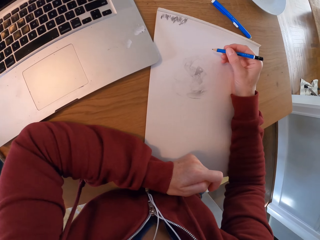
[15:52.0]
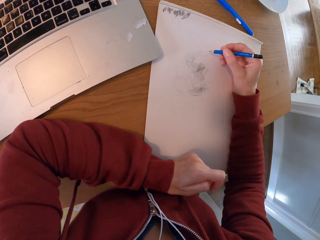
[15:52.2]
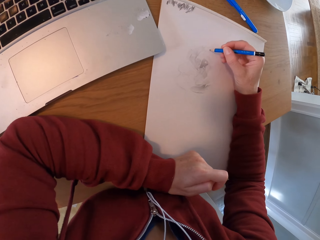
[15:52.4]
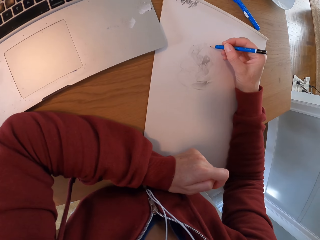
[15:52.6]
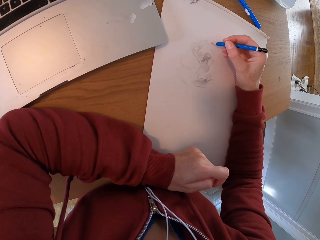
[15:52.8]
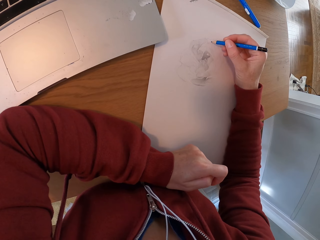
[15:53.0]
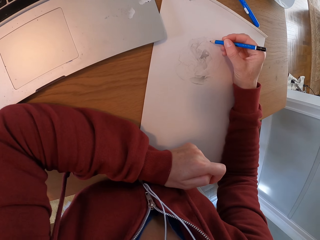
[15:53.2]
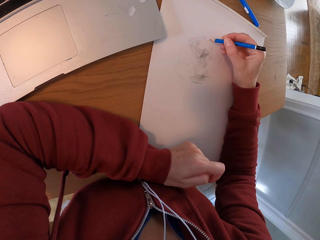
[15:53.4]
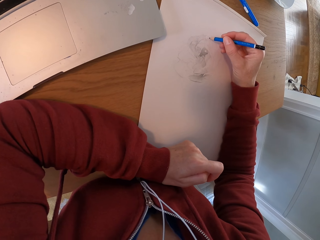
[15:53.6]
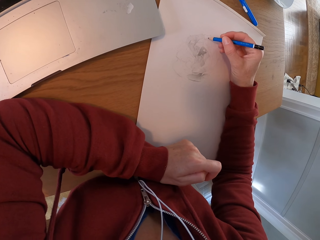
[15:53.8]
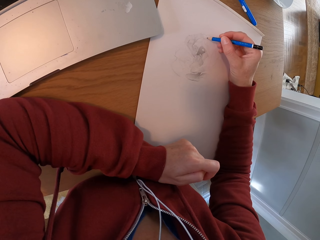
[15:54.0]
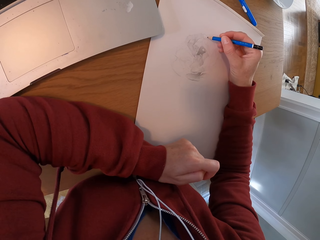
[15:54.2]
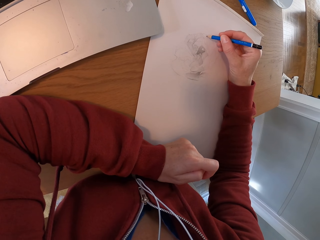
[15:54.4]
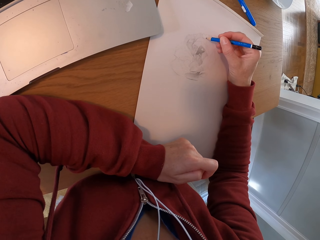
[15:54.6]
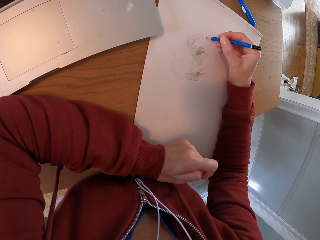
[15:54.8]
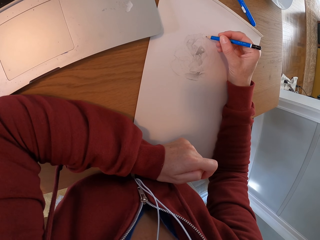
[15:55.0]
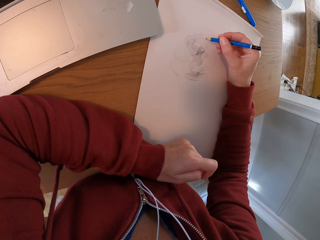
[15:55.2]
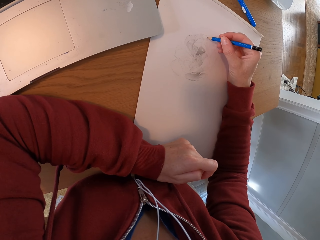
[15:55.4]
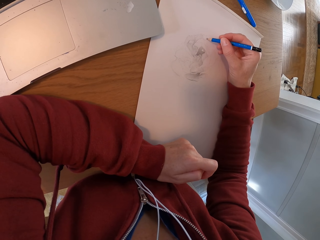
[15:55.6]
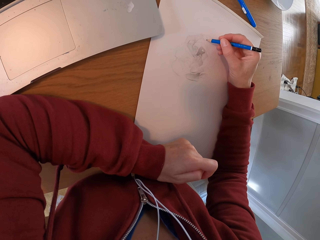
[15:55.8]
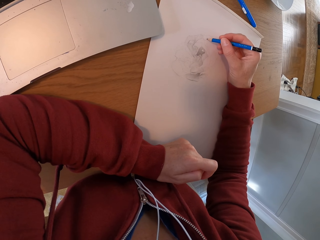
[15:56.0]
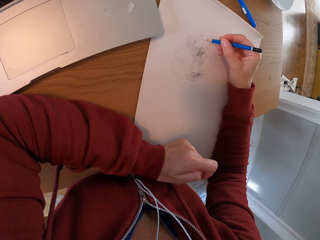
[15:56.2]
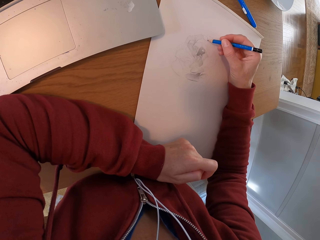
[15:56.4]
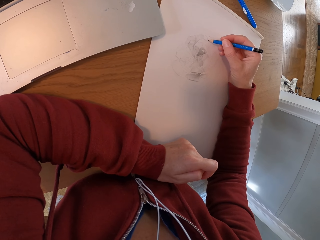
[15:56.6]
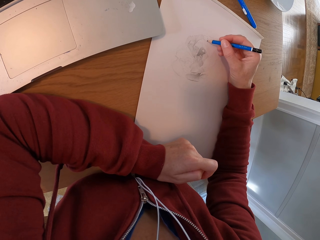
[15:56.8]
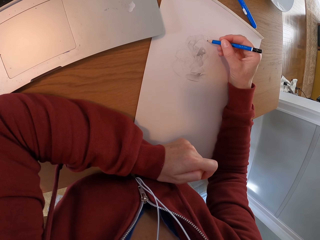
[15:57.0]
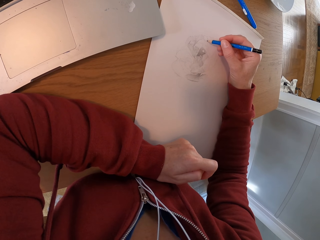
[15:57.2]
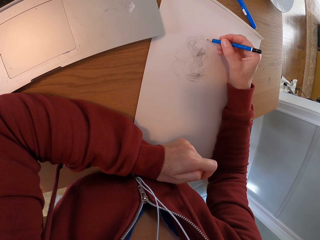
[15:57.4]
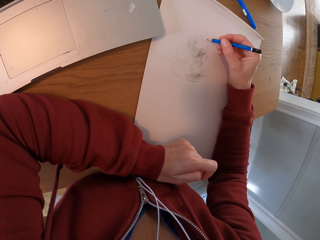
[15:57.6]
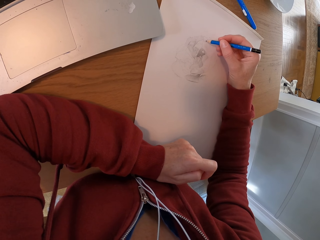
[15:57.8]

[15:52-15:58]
The camera wearer draws a picture on a paper.

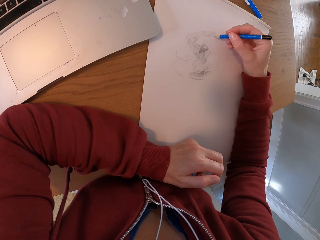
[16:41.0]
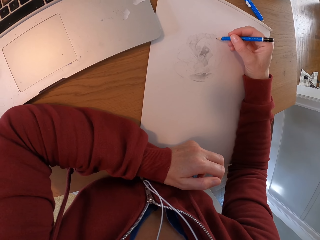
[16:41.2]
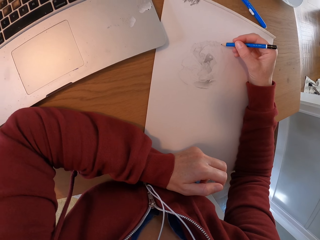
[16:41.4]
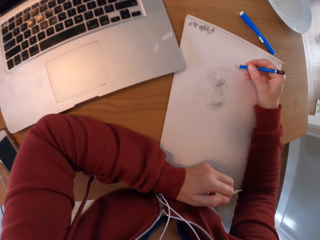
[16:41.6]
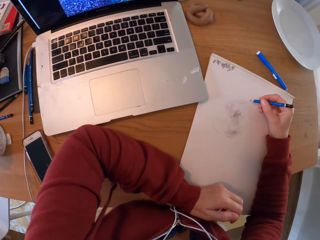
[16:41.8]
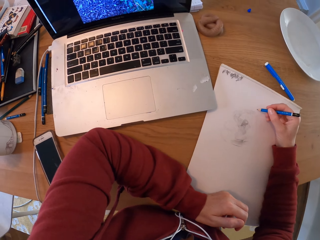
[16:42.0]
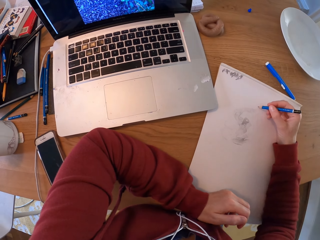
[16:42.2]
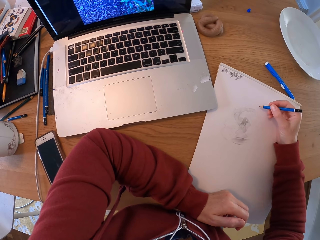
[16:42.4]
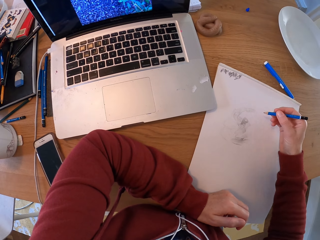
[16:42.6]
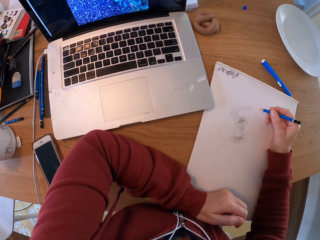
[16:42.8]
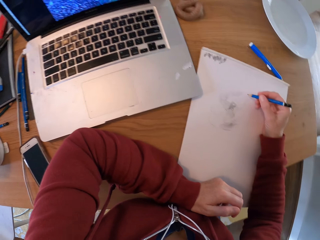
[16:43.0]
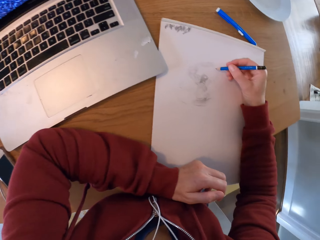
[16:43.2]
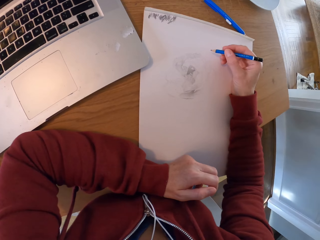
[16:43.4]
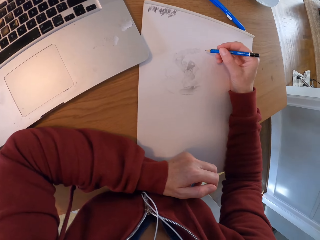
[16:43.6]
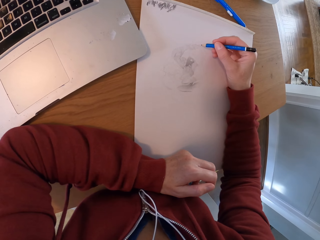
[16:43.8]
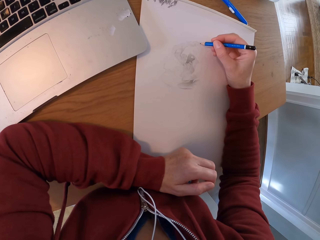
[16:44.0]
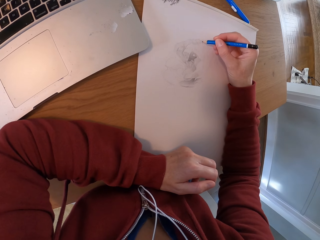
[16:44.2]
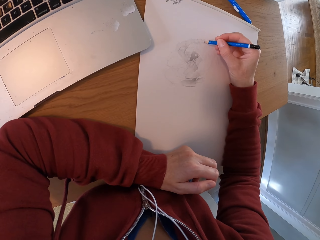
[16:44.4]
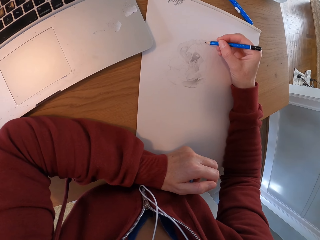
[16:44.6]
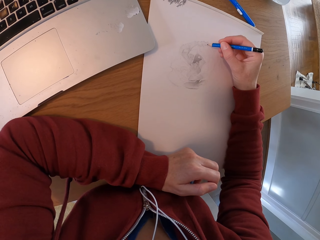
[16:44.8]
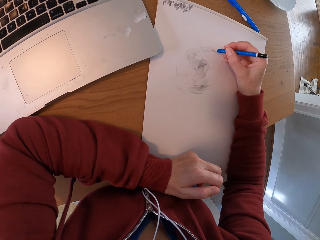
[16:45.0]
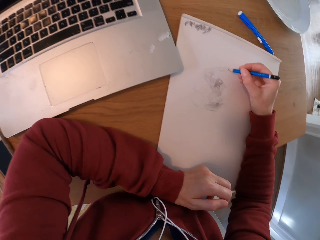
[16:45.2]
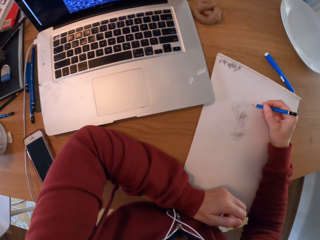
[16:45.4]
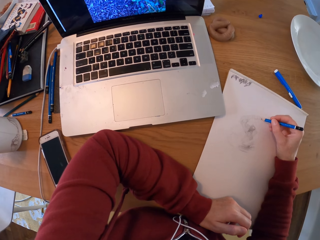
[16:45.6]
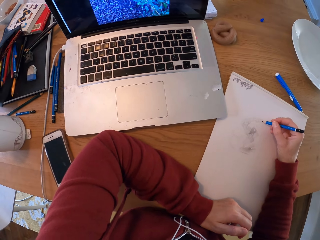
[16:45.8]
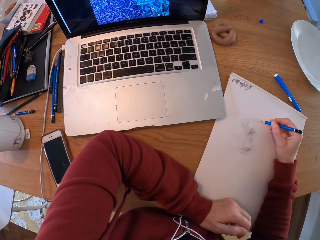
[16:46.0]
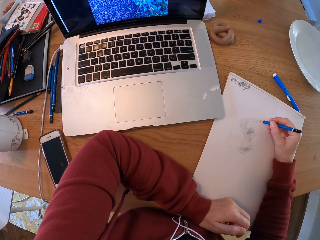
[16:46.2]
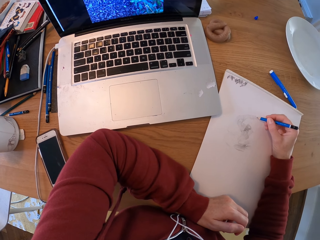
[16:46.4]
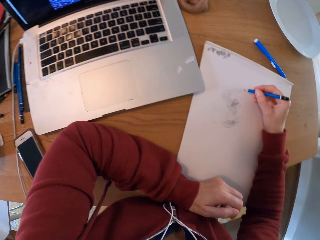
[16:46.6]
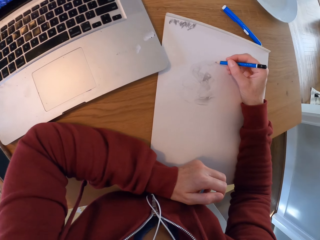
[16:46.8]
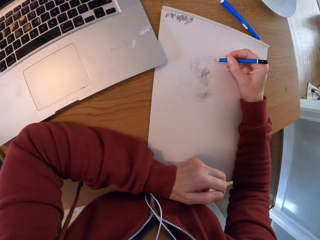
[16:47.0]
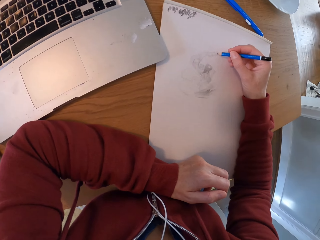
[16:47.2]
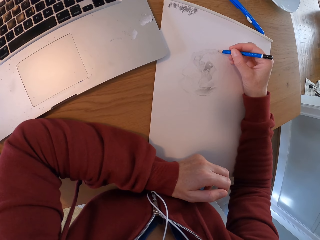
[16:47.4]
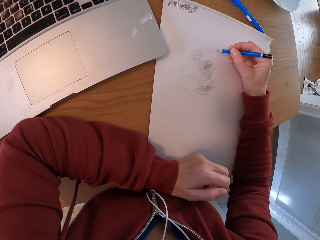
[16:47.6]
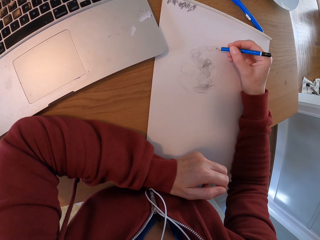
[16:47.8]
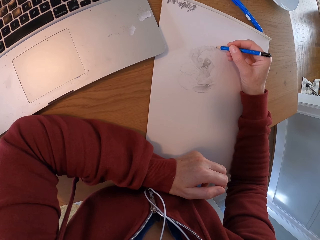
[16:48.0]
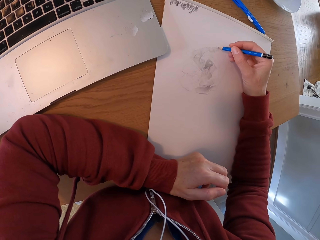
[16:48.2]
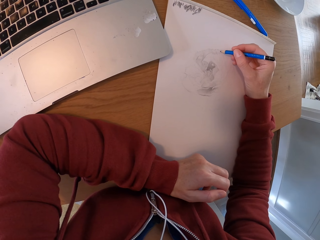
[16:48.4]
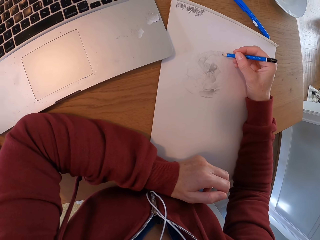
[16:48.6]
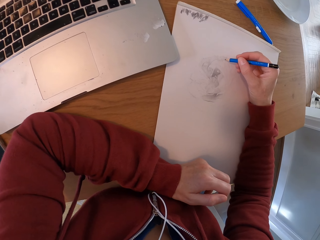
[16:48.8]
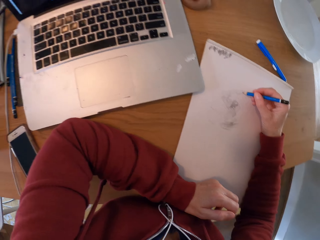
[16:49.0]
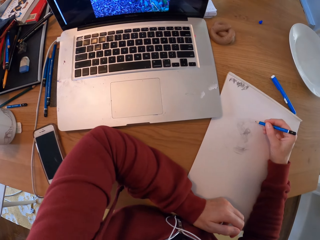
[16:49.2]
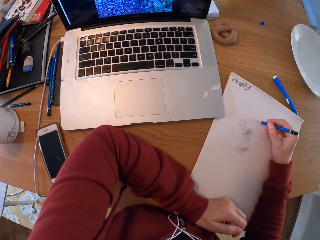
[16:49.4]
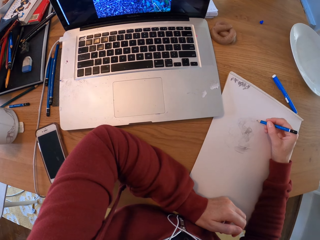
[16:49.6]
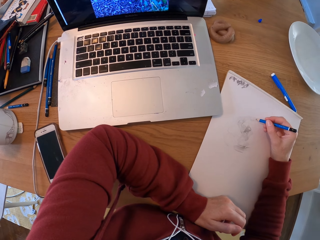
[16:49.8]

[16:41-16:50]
The camera wearer turns around the room. They draw on a paper.

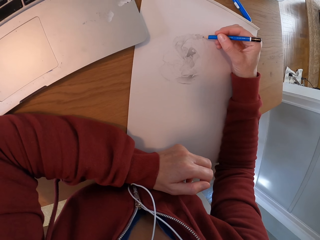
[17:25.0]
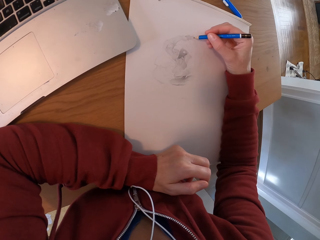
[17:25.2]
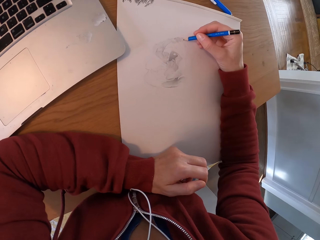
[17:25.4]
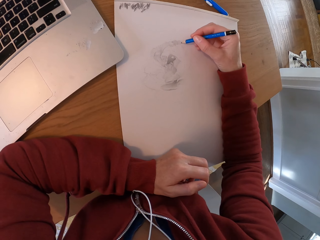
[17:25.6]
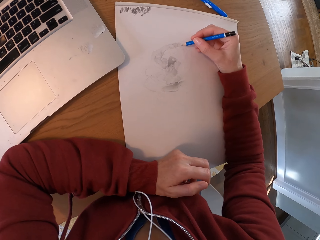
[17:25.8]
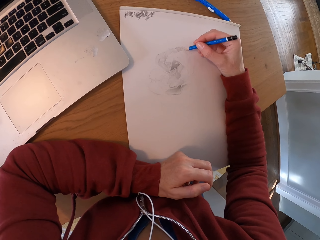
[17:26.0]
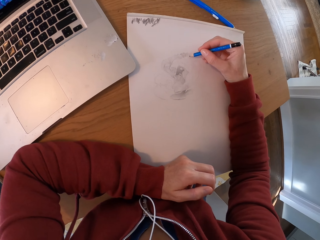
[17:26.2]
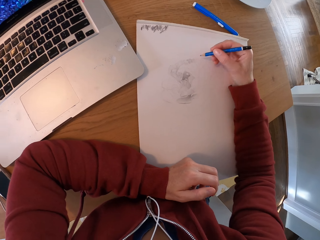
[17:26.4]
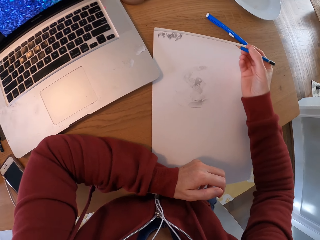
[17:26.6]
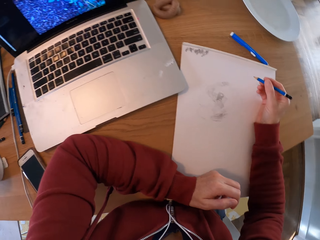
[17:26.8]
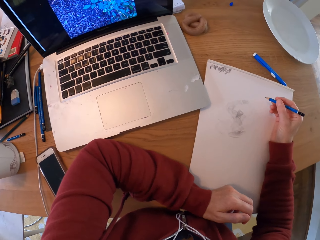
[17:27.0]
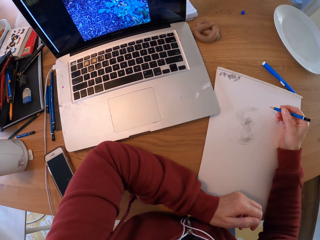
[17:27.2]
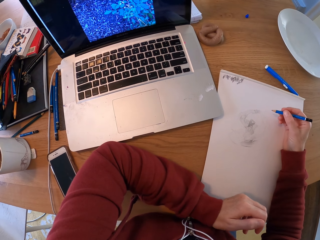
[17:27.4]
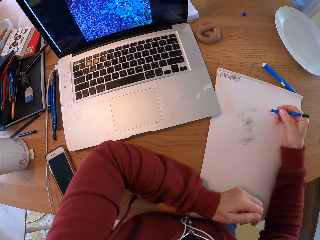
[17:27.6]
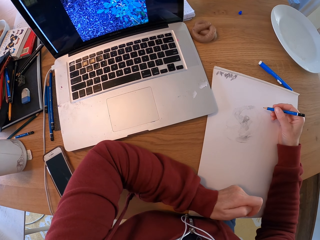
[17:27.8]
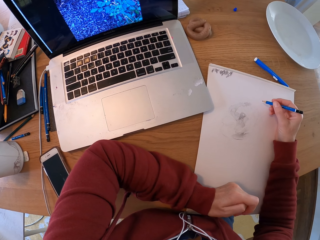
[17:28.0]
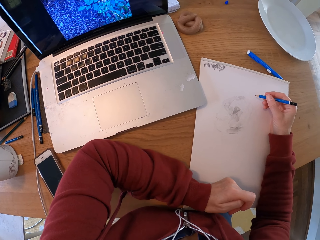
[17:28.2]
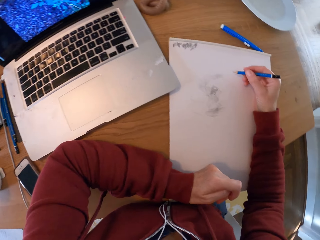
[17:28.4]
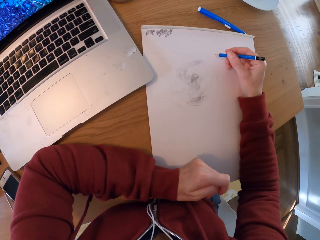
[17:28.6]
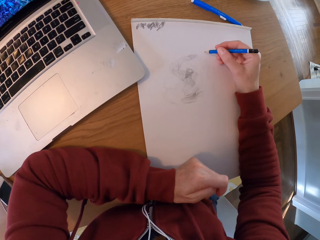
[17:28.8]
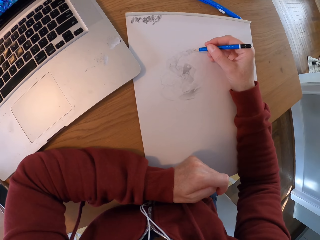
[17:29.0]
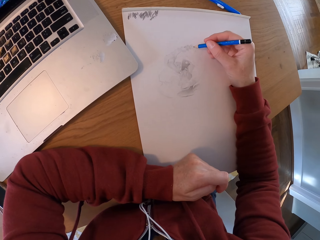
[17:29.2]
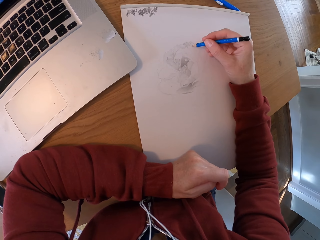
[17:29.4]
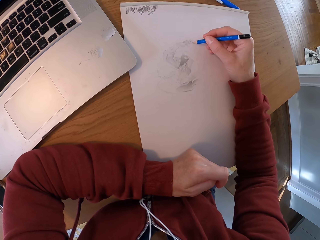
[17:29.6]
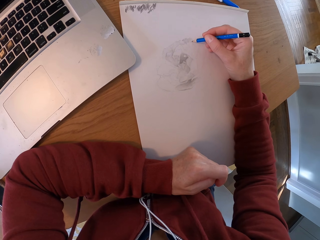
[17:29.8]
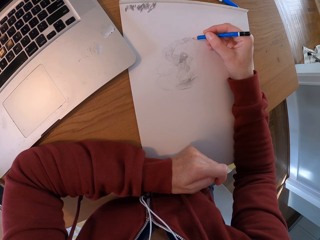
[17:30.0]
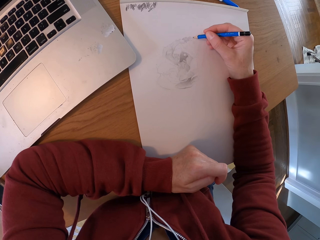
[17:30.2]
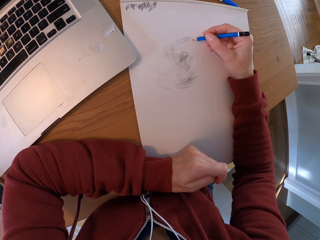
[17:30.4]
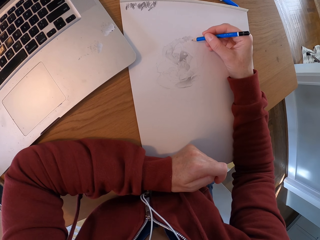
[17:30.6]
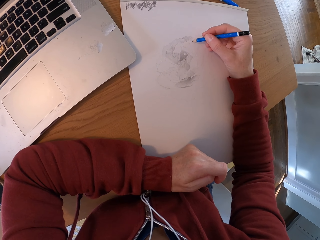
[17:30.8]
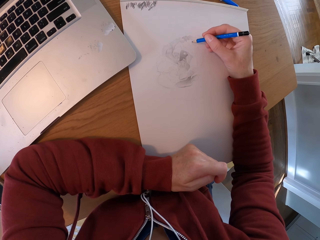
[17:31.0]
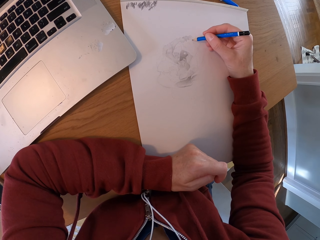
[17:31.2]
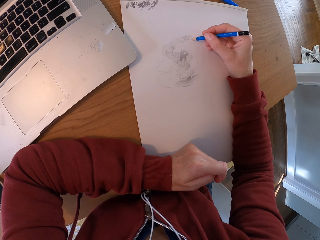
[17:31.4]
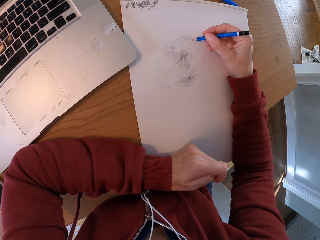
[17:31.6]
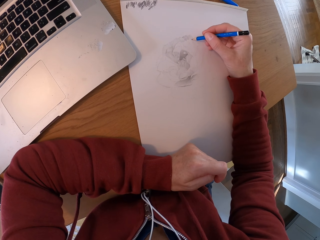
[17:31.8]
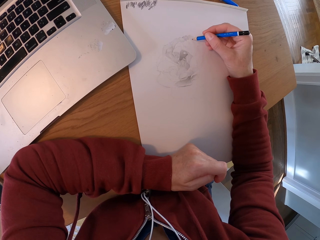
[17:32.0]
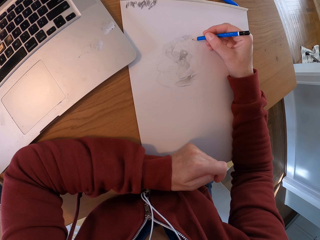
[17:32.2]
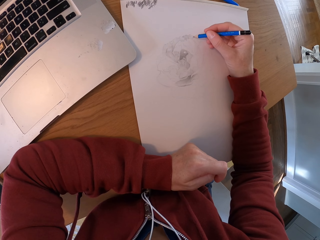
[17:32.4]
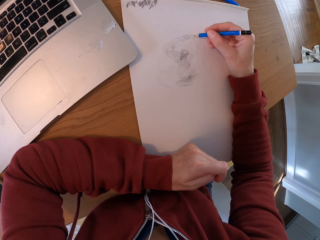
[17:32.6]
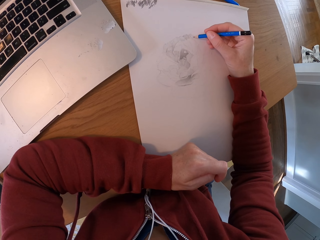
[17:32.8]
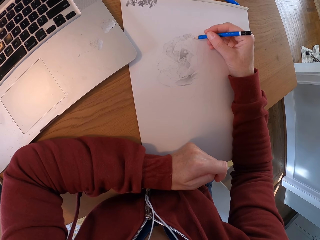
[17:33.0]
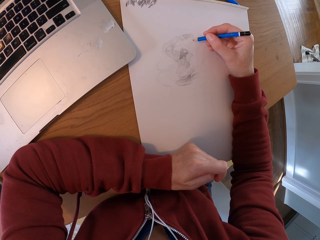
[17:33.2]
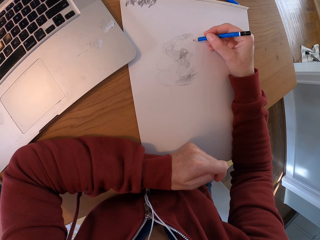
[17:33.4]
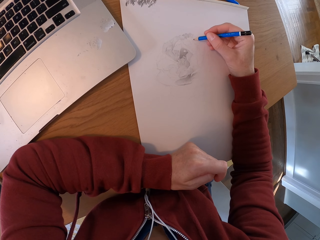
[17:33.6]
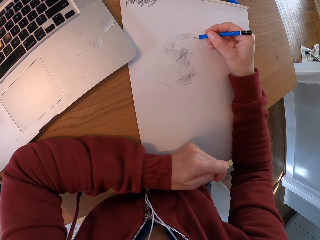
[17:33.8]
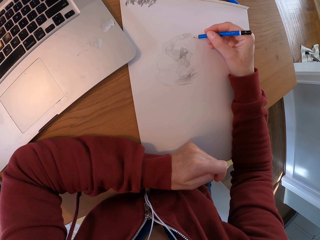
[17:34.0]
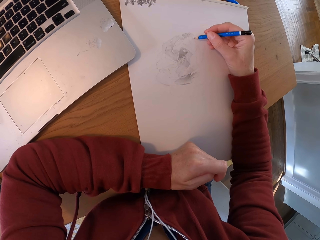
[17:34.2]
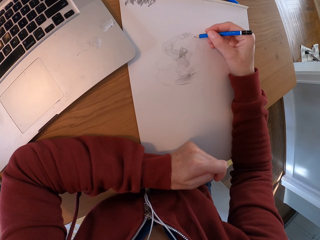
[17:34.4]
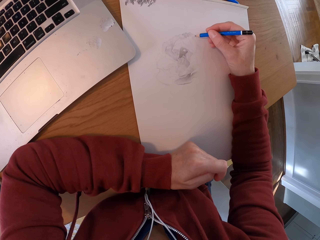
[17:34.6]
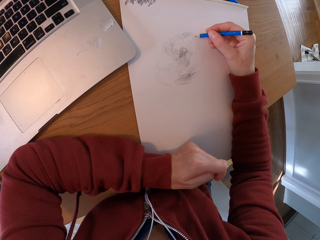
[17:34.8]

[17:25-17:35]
The camera wearer turns around the room. They draw on a paper.
